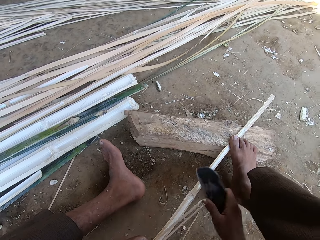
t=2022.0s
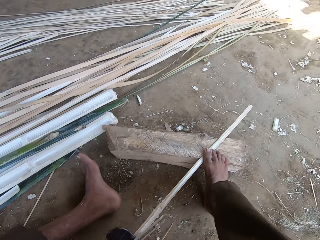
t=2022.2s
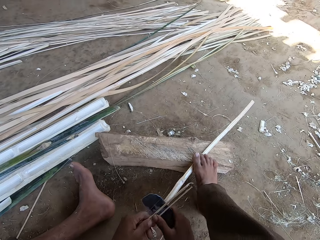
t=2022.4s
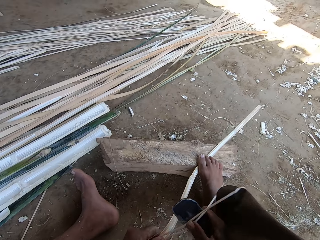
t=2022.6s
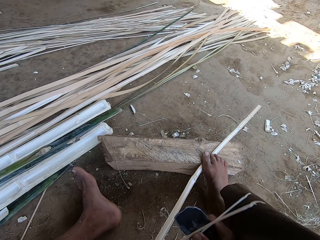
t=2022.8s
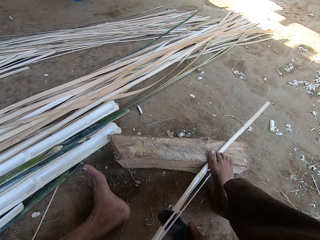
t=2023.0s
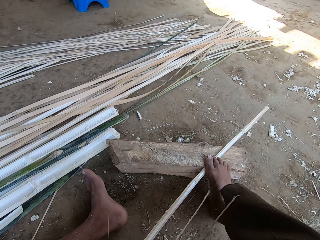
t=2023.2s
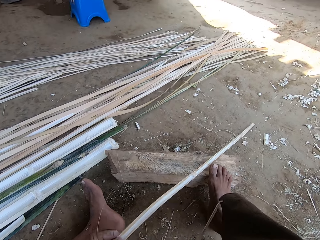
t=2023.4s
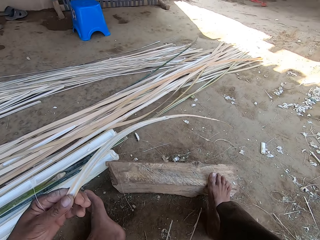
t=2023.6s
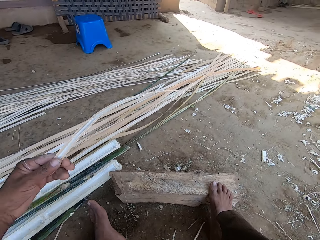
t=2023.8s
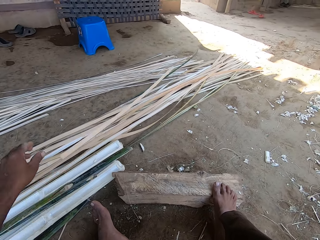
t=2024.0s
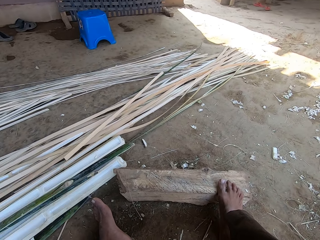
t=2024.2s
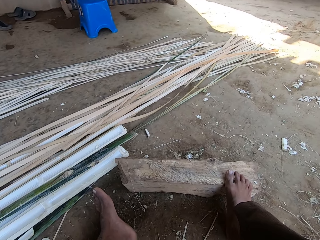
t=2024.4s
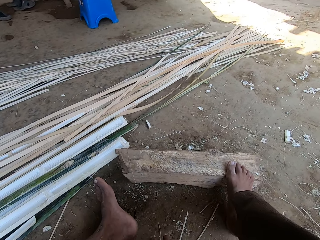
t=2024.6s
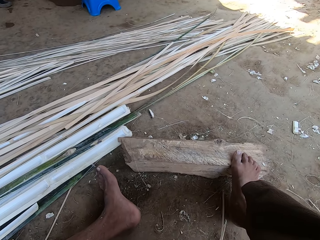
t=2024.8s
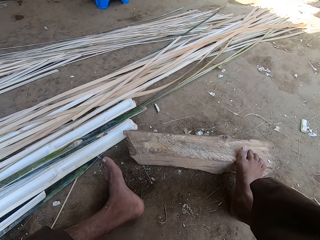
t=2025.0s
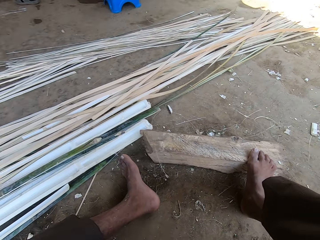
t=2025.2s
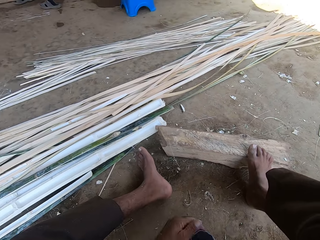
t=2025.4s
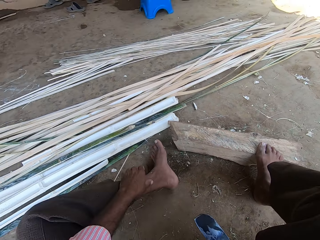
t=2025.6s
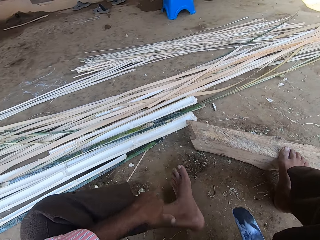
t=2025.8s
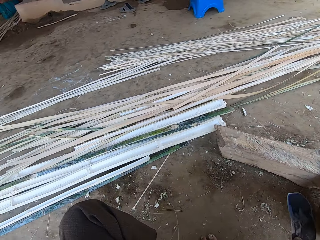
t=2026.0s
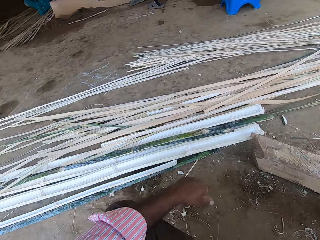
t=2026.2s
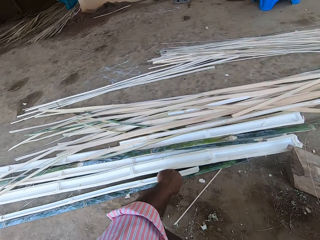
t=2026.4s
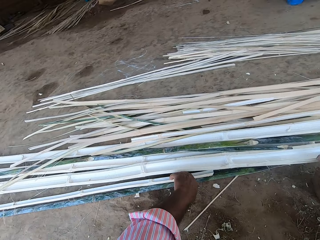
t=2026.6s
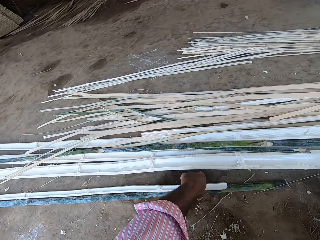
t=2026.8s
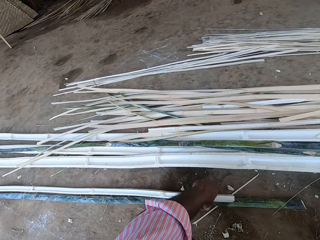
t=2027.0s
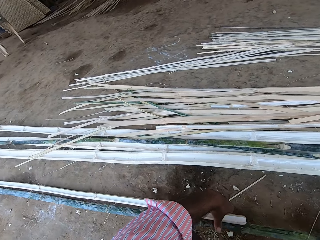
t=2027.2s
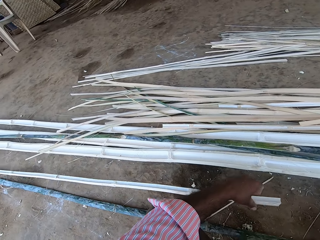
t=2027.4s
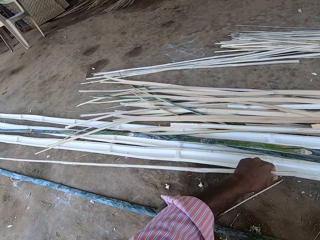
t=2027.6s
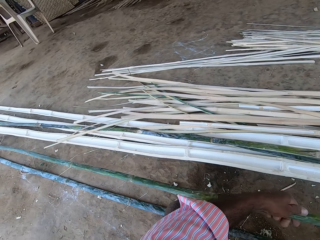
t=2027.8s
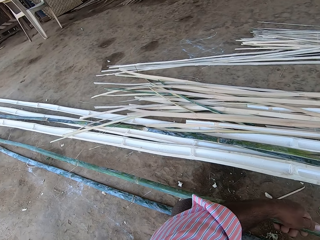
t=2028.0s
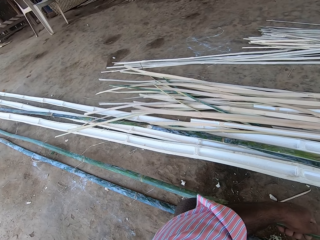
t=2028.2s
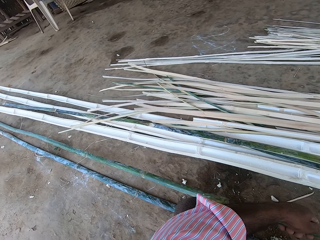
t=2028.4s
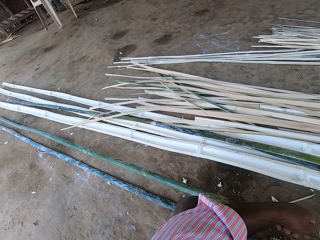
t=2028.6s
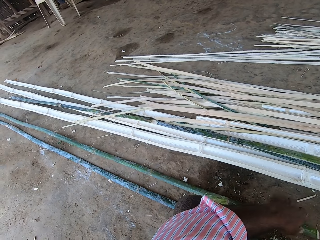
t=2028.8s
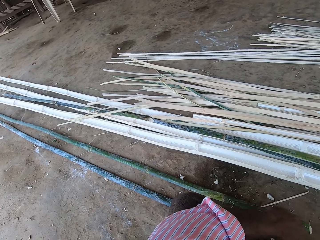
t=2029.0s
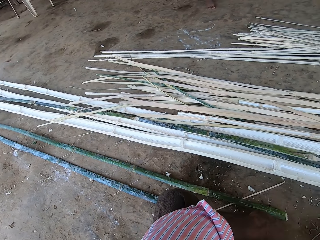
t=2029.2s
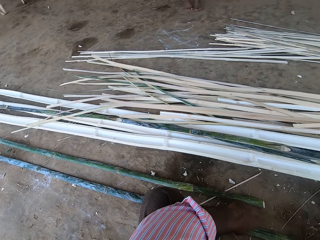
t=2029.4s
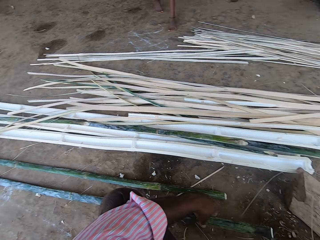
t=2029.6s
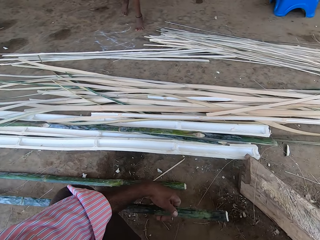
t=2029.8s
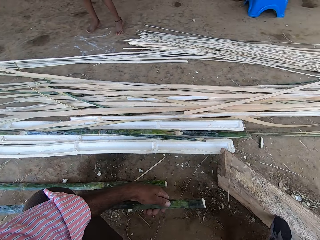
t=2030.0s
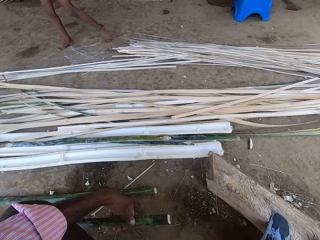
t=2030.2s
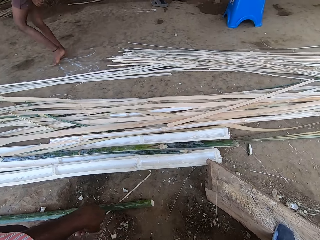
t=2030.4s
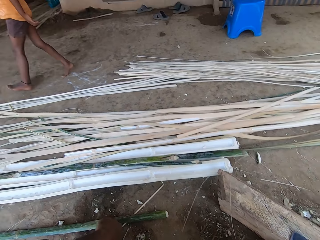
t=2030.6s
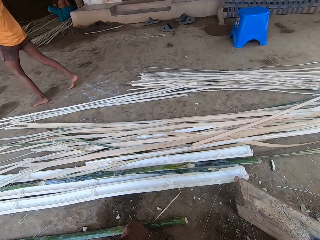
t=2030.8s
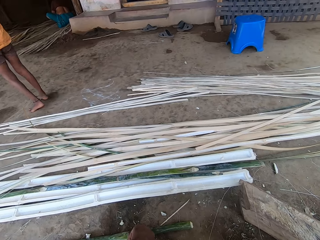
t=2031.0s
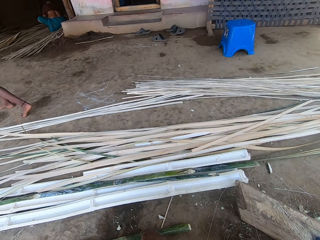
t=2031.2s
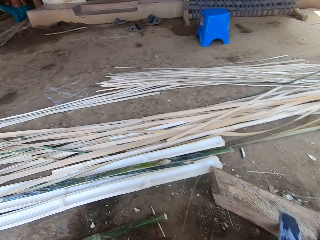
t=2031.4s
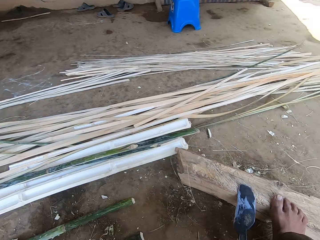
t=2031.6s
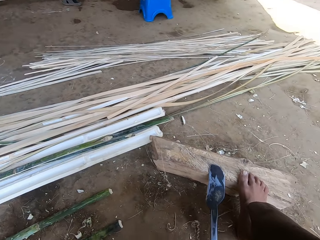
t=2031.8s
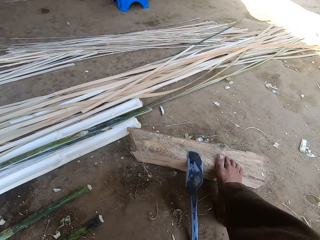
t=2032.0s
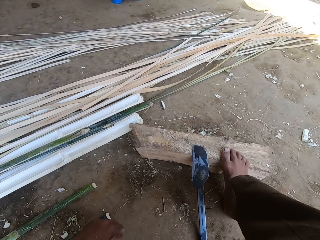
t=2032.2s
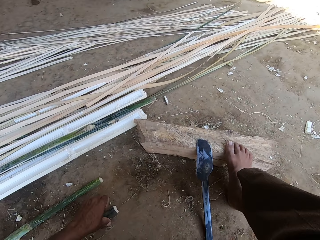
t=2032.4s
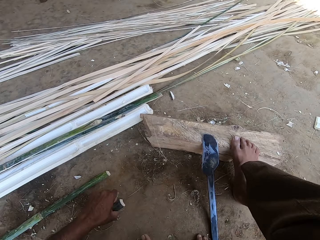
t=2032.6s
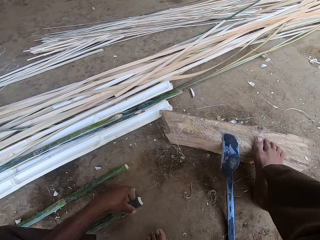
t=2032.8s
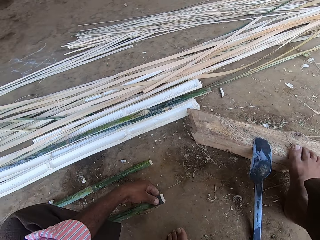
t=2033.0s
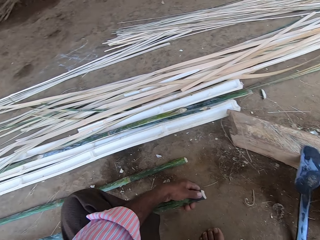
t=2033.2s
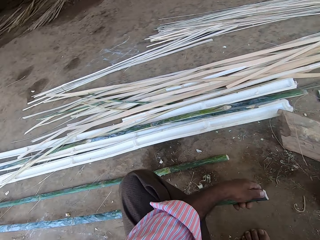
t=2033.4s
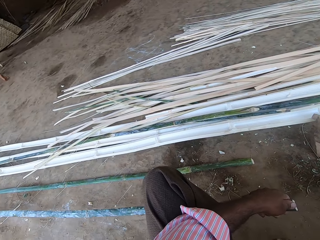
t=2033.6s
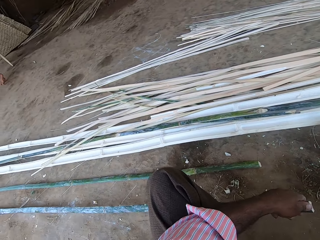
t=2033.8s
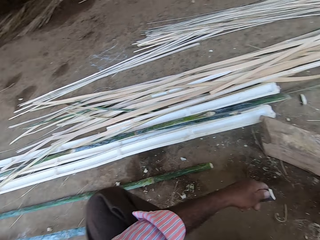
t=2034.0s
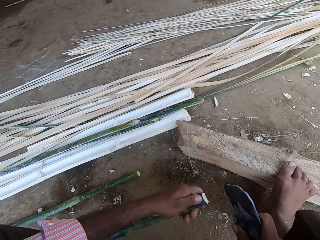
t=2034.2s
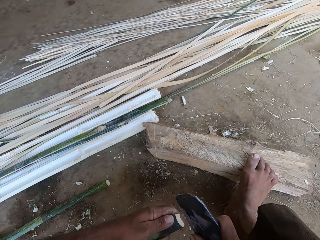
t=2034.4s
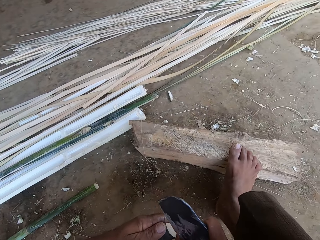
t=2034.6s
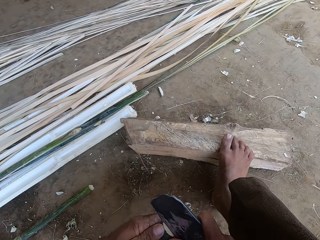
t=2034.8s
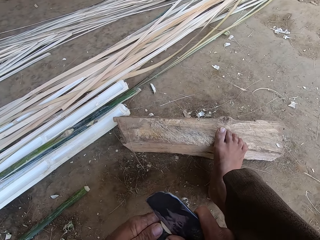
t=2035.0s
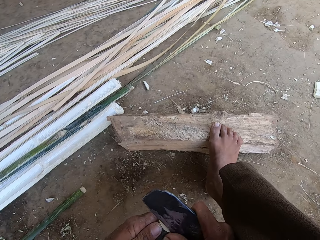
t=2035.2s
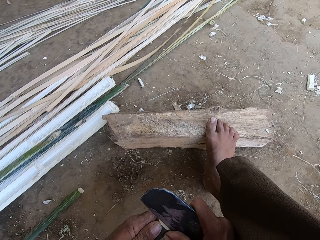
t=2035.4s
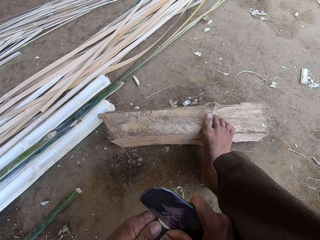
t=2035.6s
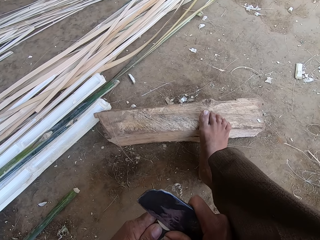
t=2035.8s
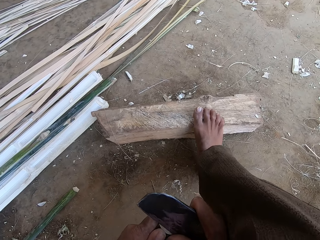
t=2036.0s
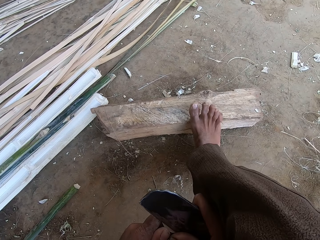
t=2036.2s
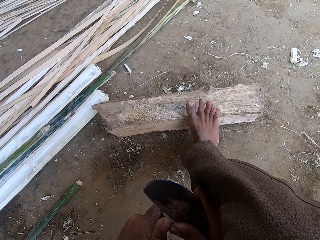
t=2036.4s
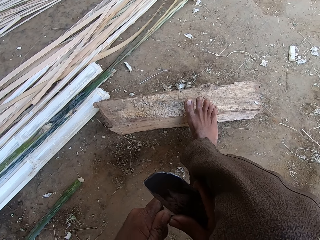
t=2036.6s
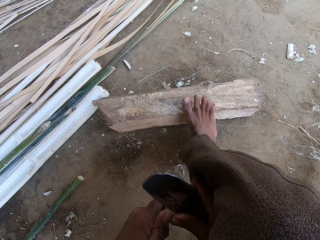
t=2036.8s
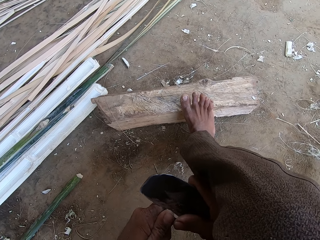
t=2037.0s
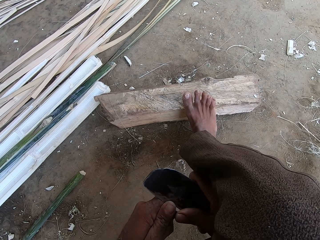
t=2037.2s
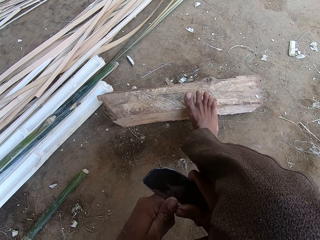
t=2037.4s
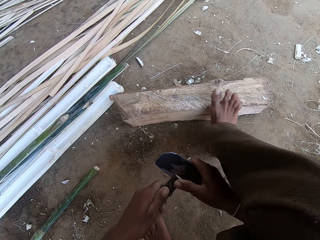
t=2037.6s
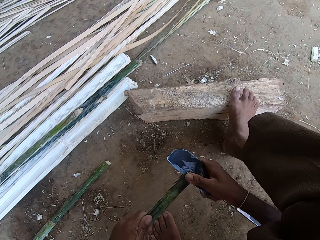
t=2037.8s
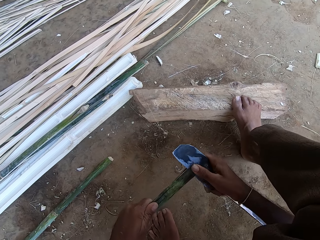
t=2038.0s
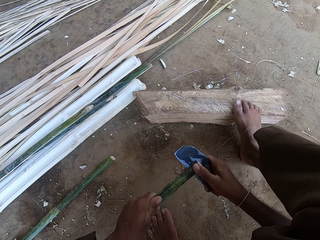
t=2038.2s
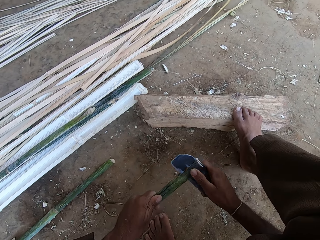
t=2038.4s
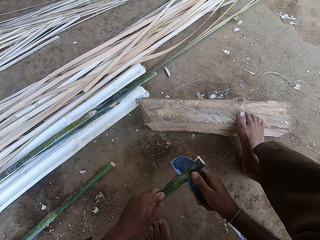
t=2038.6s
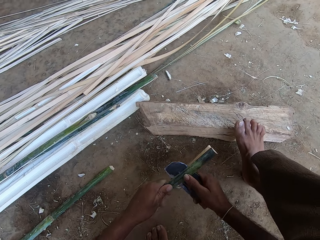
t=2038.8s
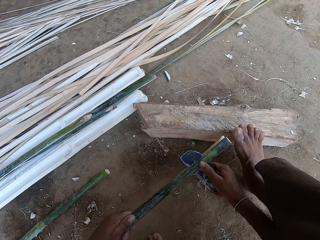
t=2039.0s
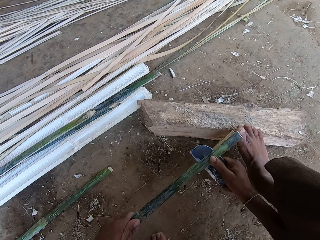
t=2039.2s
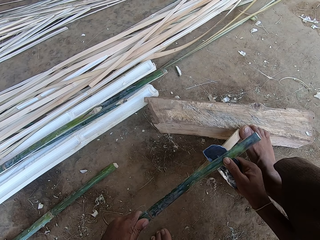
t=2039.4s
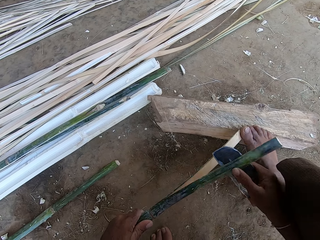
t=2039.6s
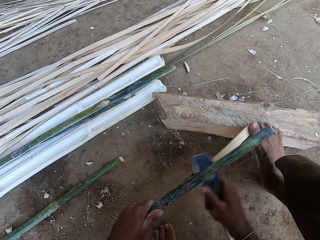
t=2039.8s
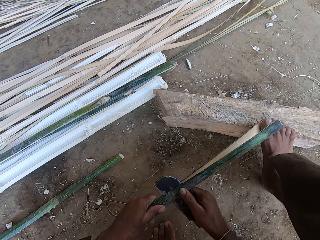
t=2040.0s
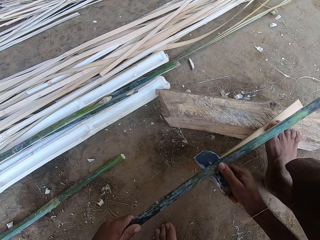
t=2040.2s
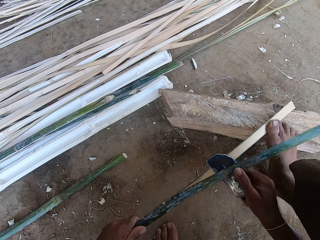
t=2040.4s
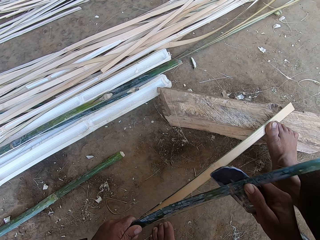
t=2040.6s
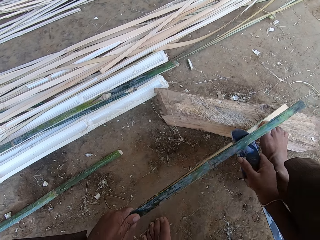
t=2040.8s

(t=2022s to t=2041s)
The camera wearer places a bamboo stick or reed aside. They pick up a bamboo stick from the ground, look at the bamboo stick, and put down the reed. They pick up a bamboo stick from the ground and look at the bamboo stick. They put down the machete or knife. They split the reed with the machete. They peel the bamboo with the knife.

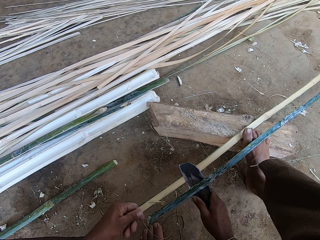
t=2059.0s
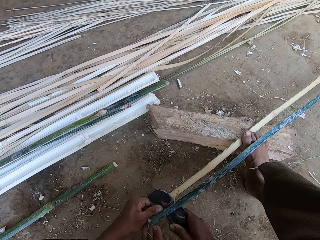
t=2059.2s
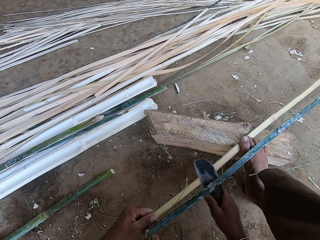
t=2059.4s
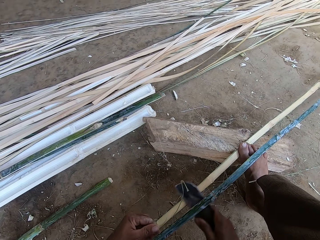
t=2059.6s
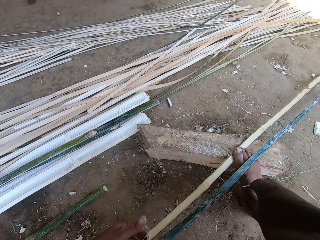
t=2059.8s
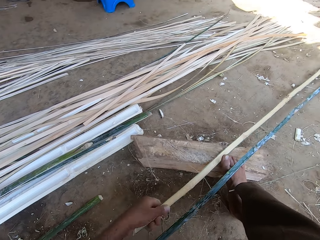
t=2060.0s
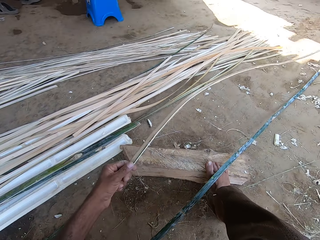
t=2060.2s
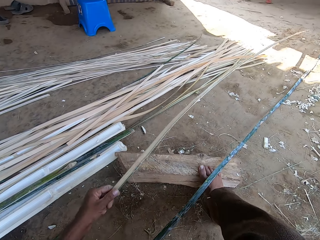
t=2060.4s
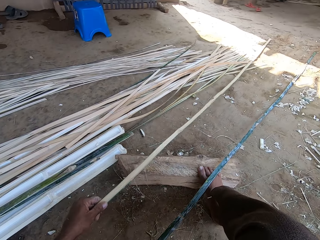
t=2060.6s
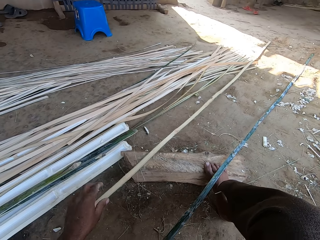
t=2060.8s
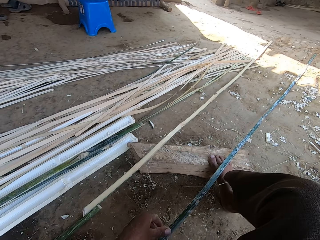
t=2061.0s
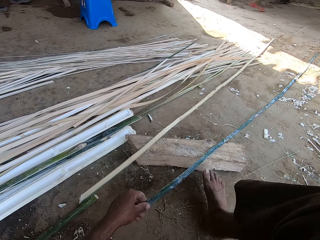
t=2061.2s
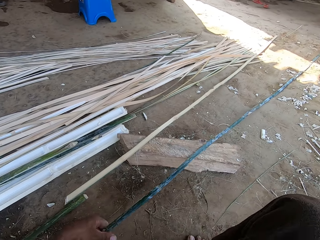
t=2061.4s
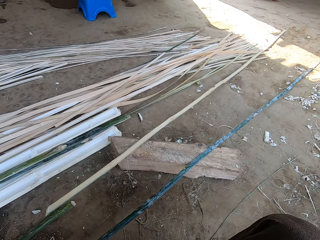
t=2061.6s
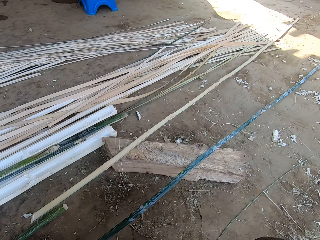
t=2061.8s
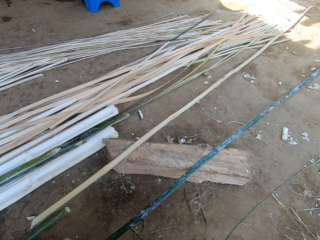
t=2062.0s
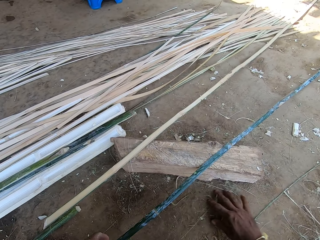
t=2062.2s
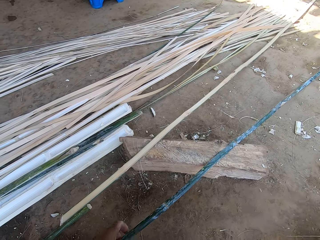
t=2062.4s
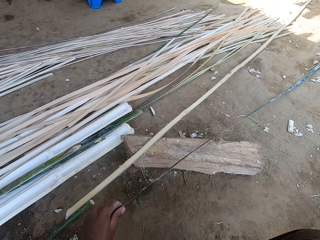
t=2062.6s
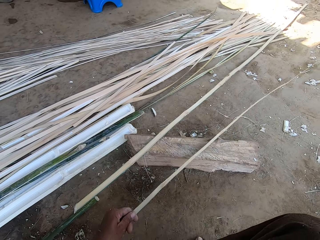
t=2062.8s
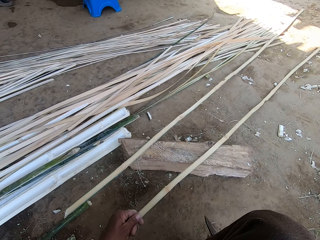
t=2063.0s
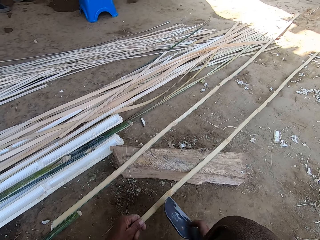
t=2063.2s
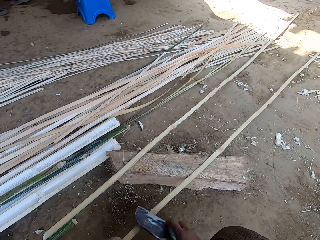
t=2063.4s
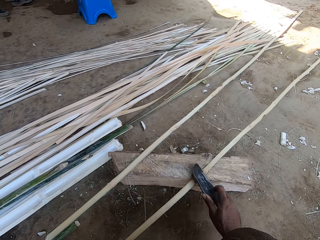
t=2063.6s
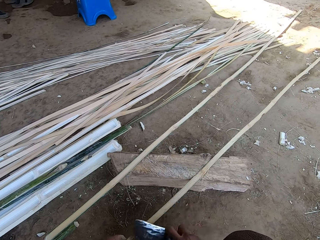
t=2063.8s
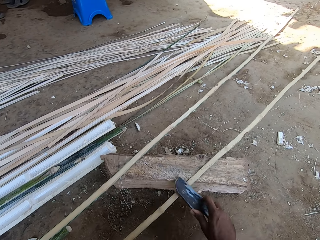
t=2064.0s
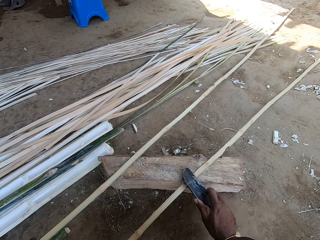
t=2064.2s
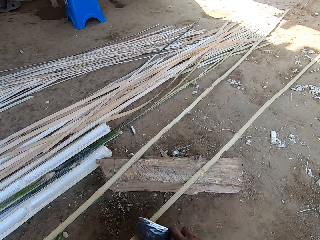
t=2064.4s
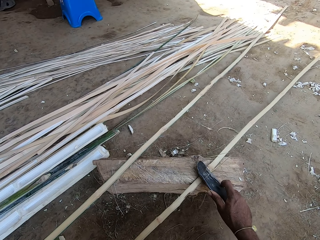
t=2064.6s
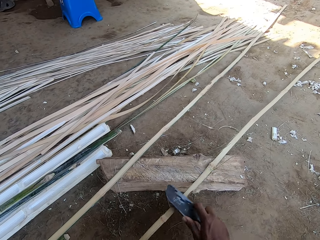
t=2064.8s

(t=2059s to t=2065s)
The camera wearer places the bamboo or reed aside. He moves his leg and wipes the ground with his hand. He takes the machete or knife. He peels the bamboo with the knife.
